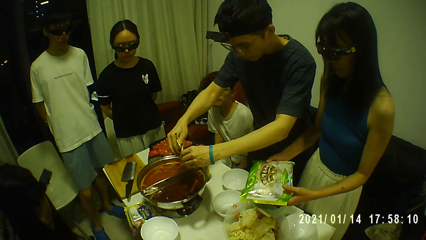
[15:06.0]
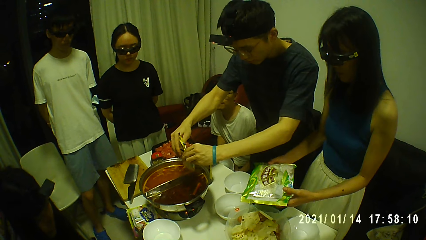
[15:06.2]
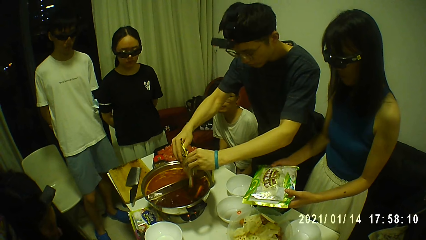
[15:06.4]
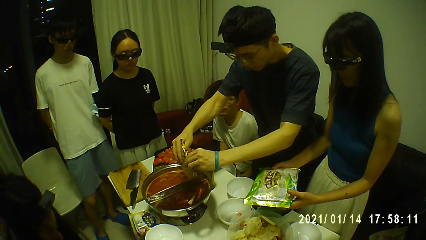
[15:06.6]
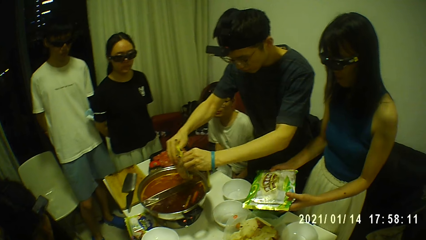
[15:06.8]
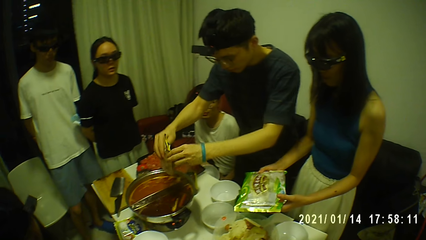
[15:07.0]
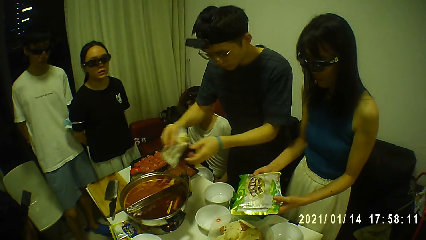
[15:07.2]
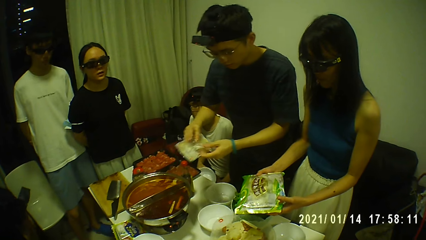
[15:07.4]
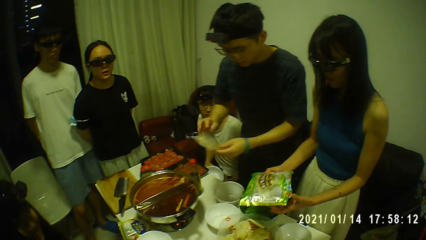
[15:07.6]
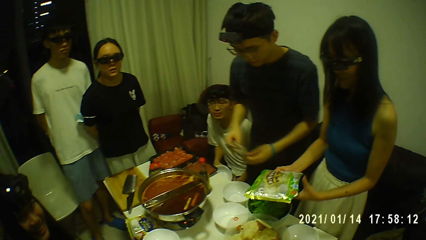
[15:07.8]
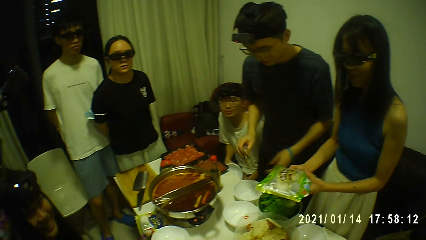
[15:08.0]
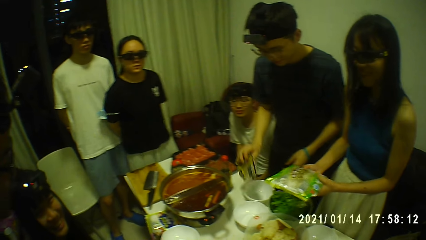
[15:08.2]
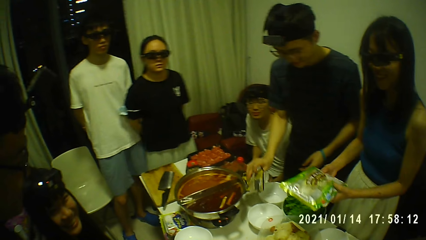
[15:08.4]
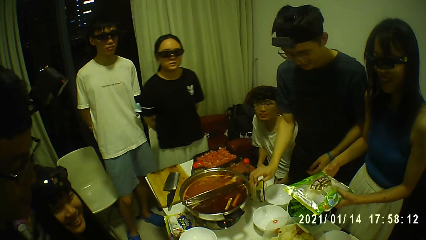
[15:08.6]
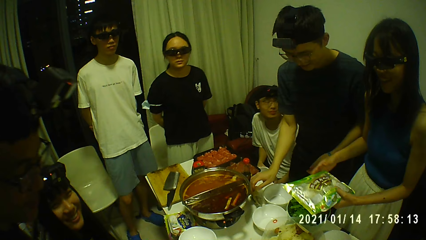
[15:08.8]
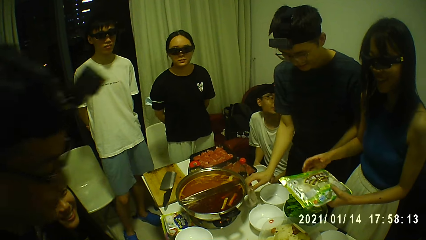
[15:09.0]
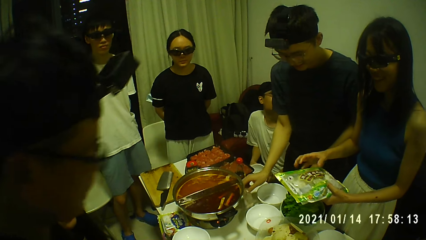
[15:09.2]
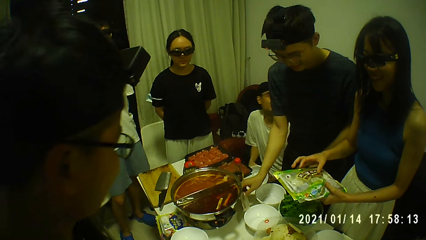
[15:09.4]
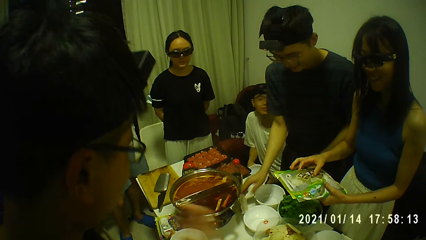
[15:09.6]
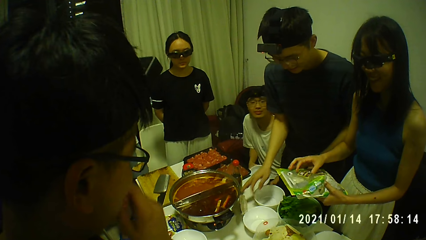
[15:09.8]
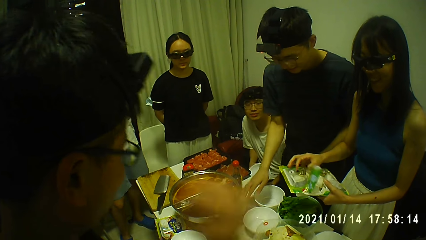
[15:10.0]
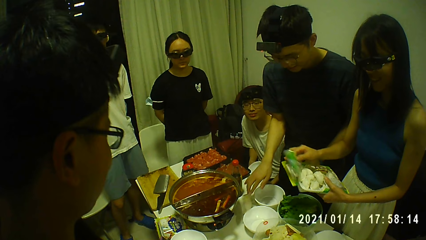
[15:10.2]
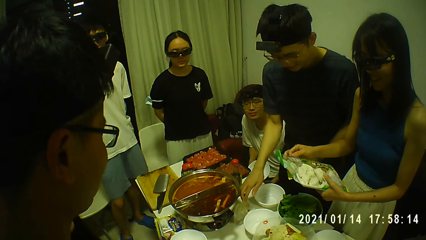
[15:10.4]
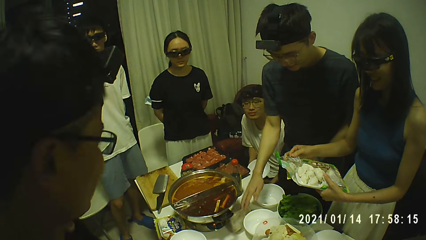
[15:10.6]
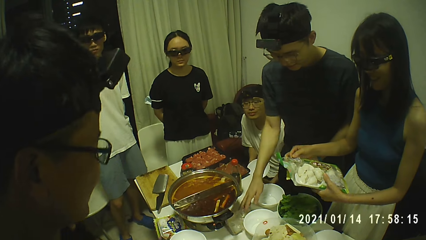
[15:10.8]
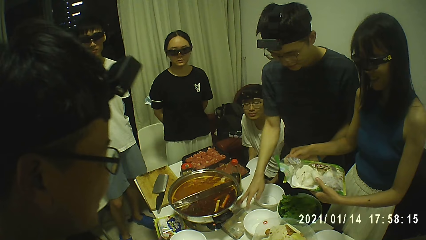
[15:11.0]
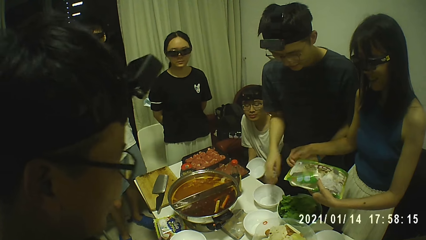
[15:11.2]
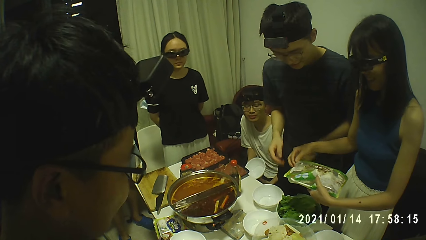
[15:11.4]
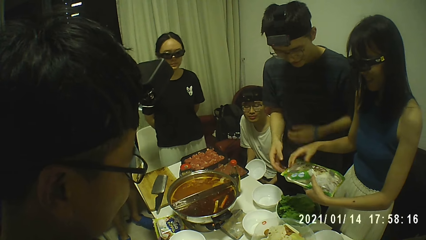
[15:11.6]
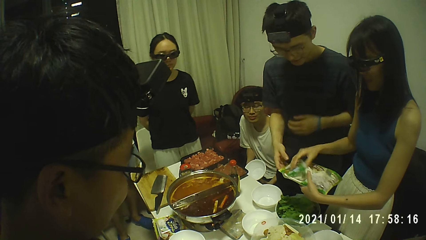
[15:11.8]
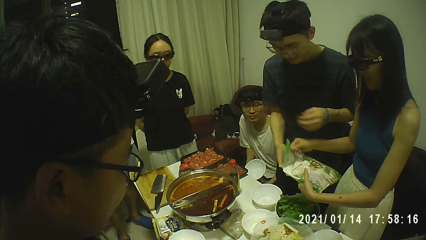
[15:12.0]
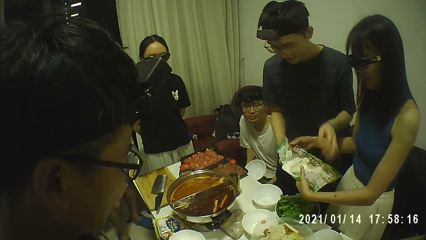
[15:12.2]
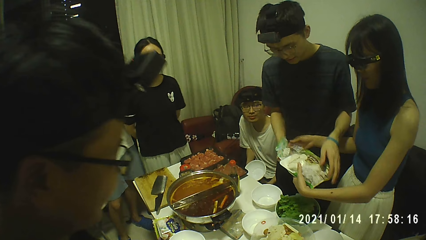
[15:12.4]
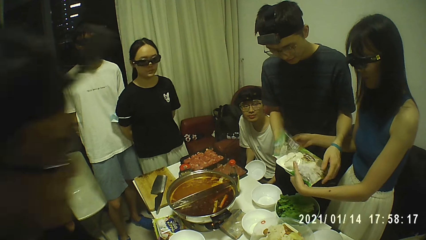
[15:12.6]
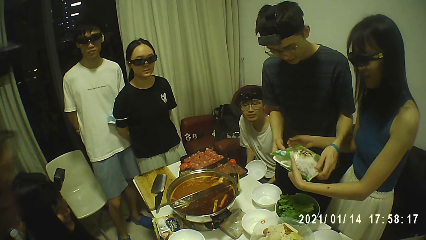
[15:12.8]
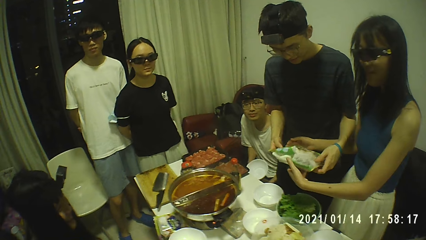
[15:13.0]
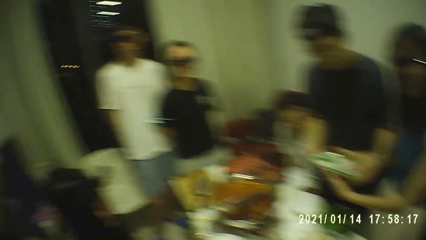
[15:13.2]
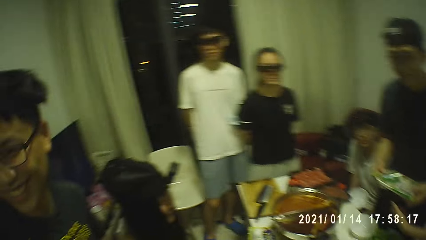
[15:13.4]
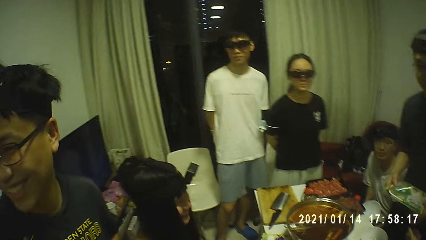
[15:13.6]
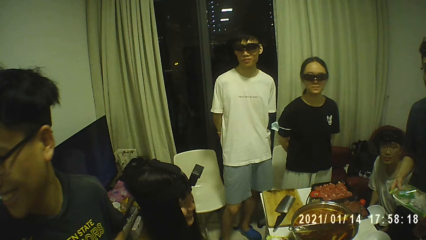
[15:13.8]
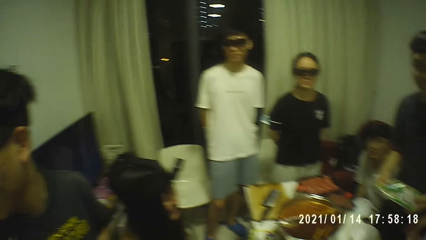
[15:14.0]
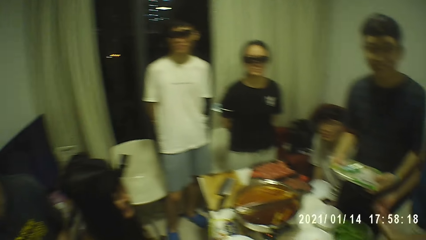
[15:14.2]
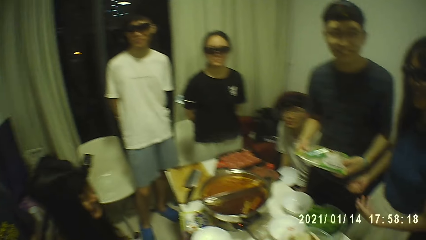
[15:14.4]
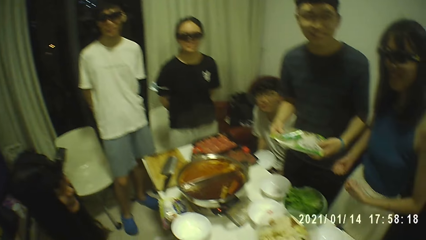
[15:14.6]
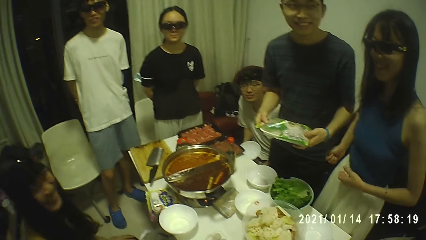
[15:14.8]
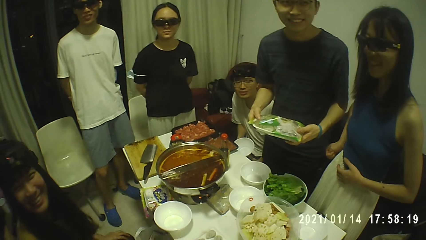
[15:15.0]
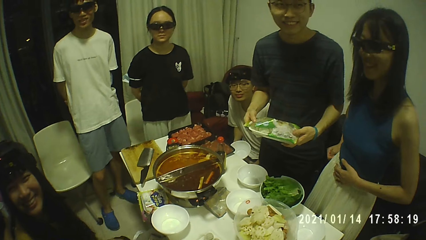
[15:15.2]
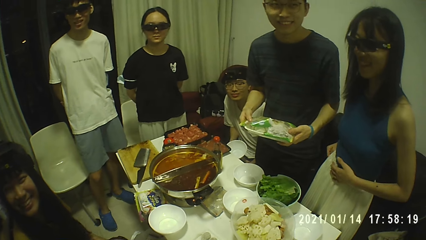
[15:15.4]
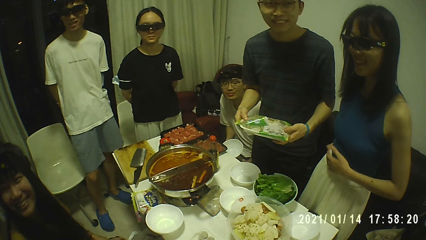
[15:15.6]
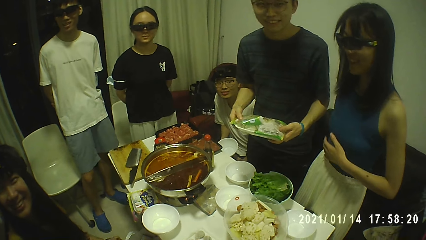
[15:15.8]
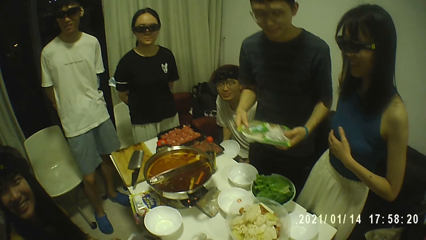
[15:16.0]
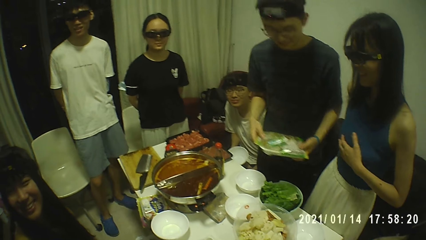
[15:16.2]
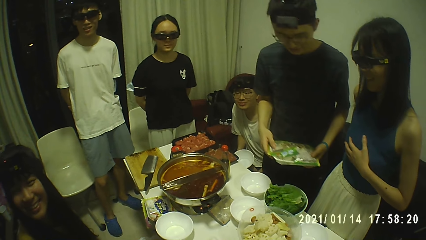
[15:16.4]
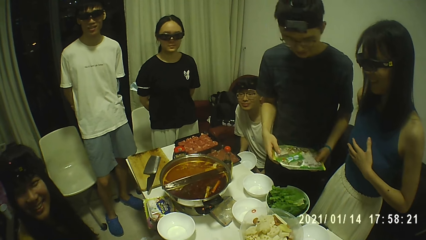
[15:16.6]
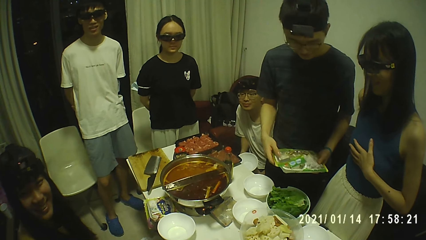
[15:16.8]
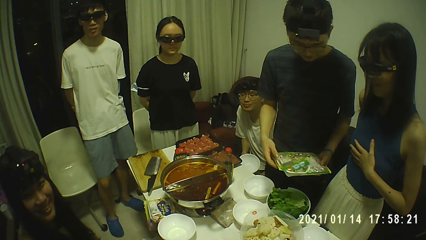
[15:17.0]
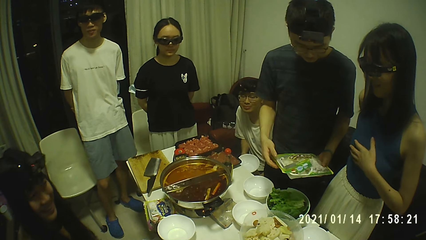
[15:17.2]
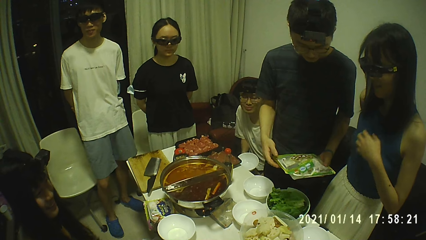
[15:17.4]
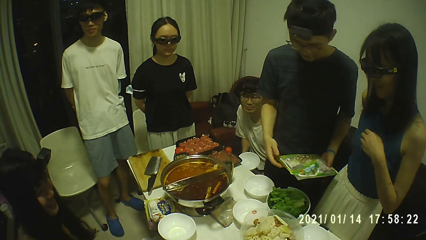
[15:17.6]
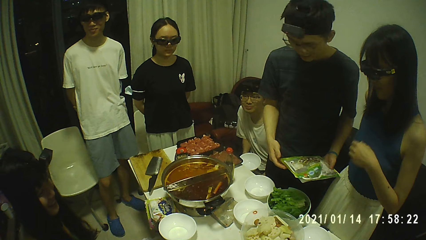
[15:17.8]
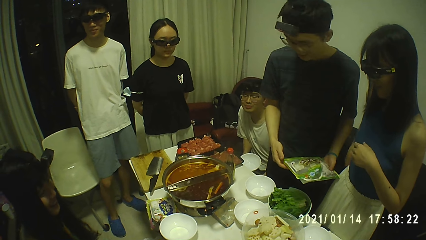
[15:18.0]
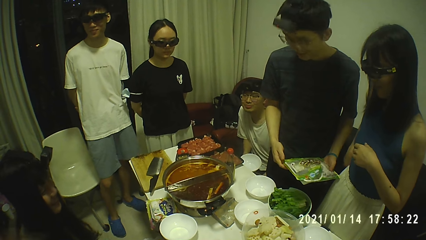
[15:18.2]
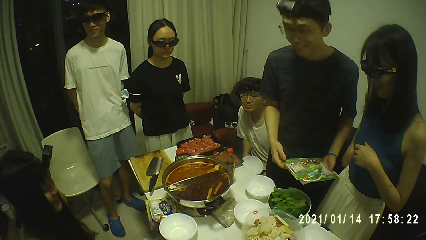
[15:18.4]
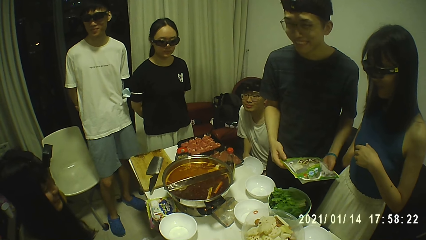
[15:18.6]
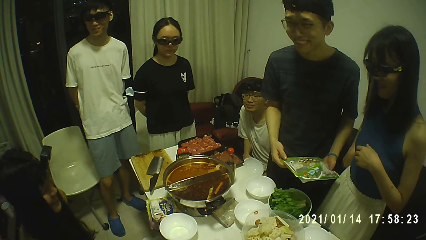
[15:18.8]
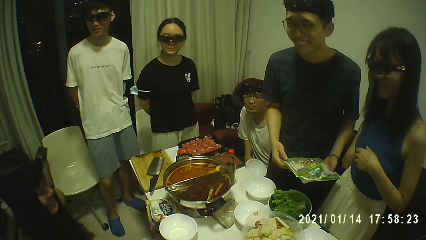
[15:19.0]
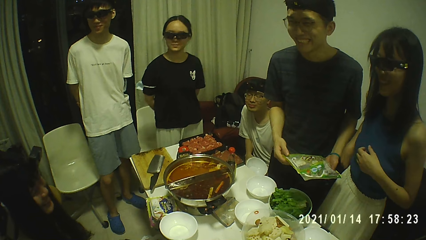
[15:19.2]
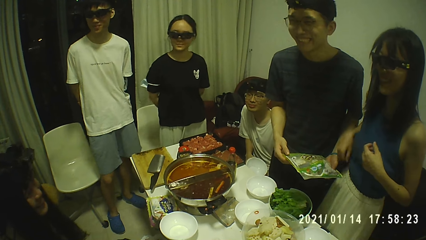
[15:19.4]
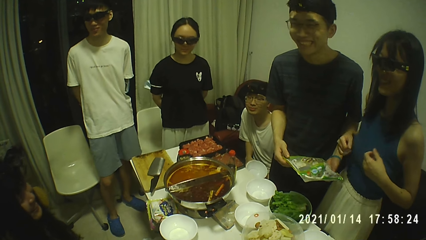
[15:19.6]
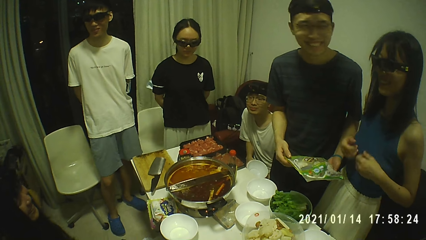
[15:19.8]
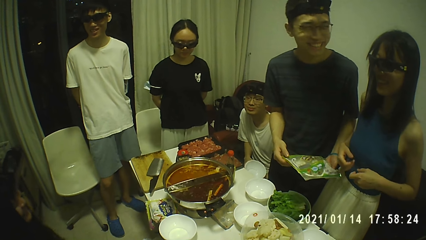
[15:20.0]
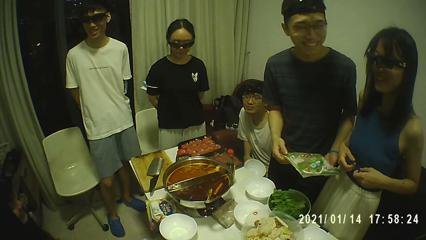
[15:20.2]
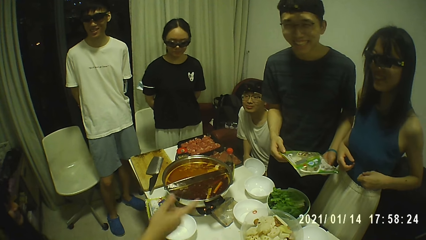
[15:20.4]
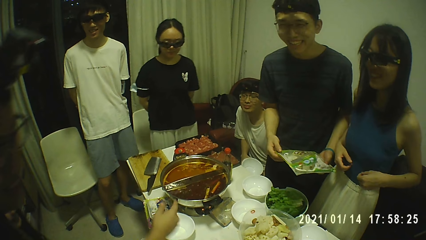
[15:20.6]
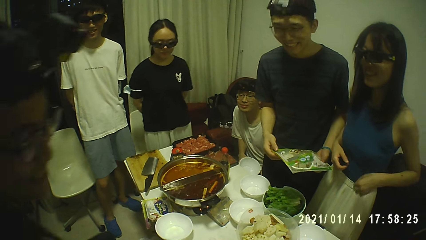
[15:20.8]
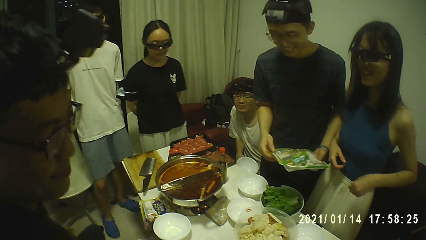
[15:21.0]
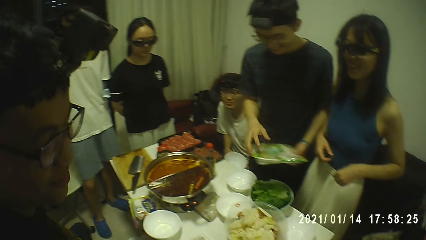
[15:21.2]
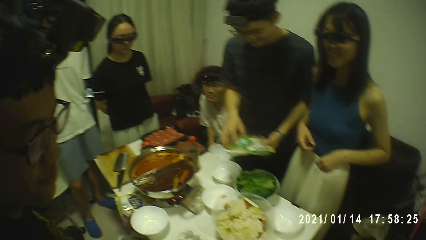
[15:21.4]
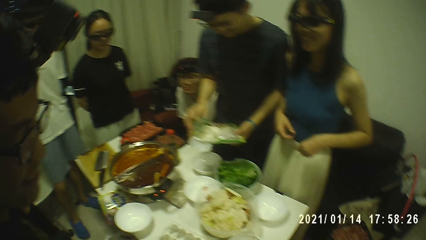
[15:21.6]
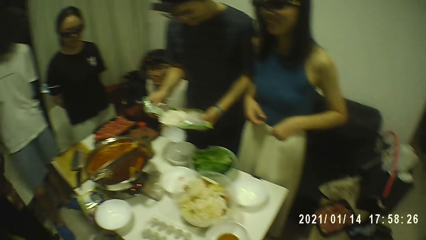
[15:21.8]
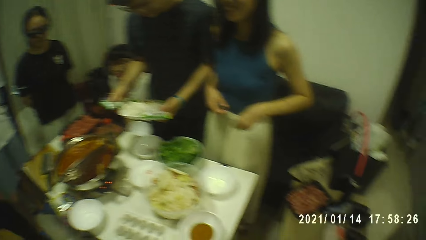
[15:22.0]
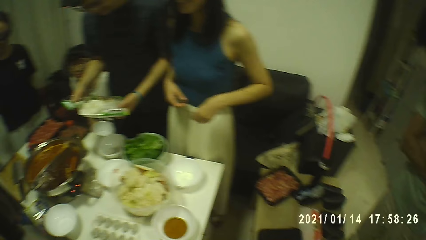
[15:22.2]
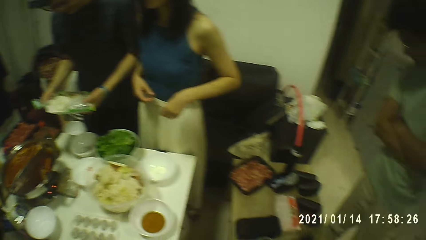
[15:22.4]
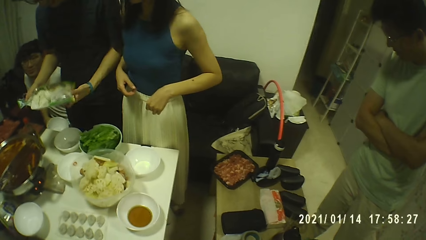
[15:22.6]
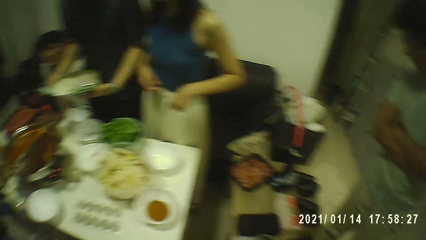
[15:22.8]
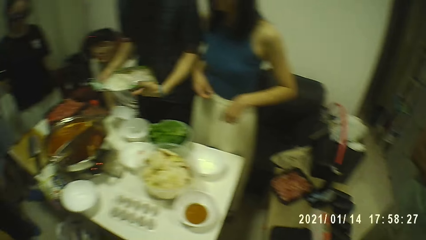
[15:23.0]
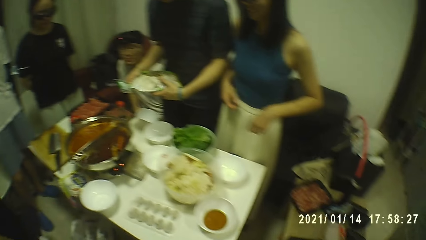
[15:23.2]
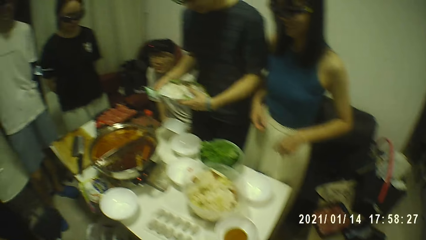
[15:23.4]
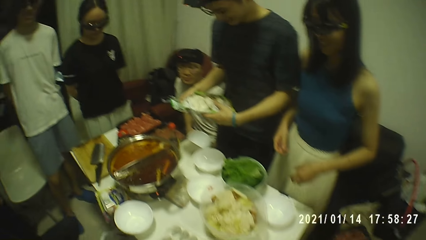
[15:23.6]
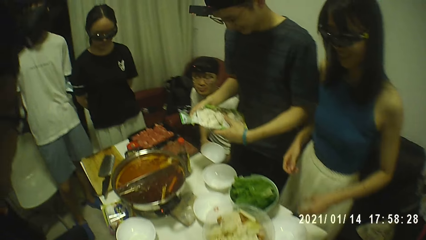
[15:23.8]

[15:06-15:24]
The man drops the empty pack on the table with his right hand. The woman opens a pack of chips in her left hand with her right hand. The woman passes the pack of chips to the man with both hands. The man opens the pack of chips with his right hand.
